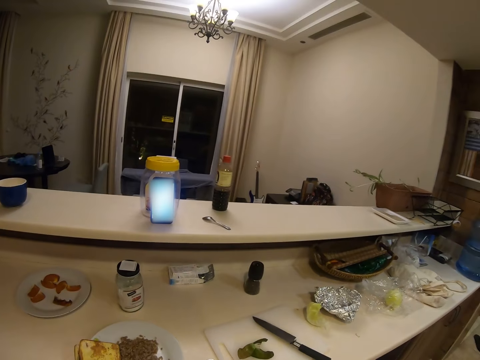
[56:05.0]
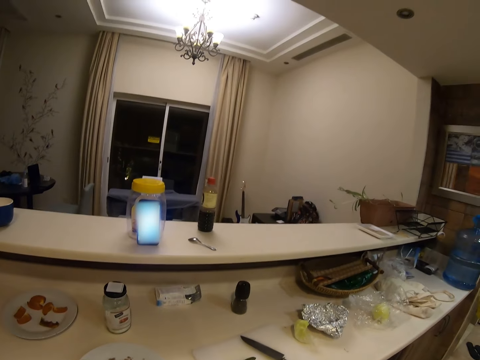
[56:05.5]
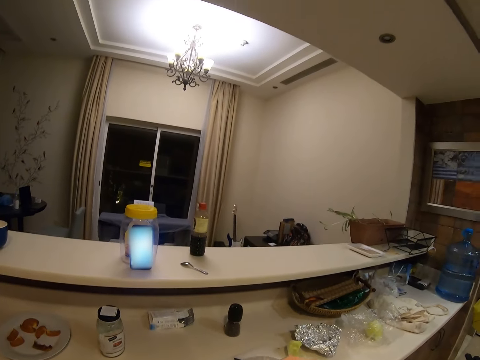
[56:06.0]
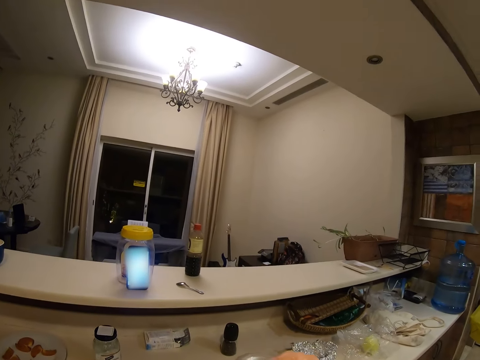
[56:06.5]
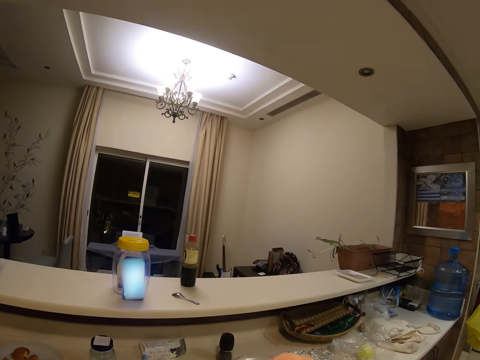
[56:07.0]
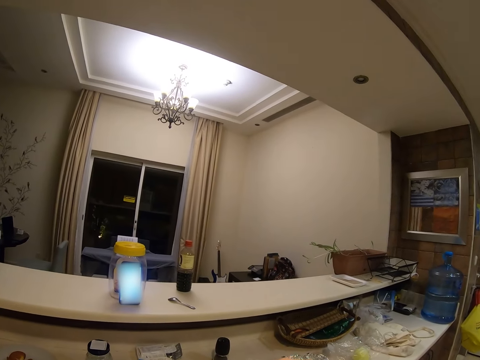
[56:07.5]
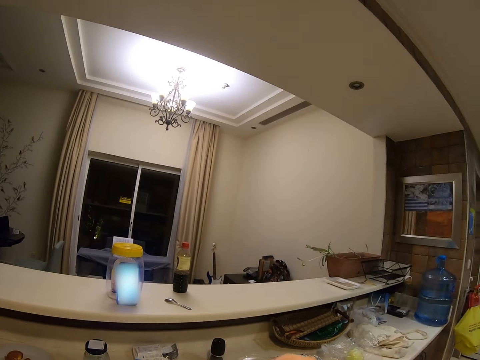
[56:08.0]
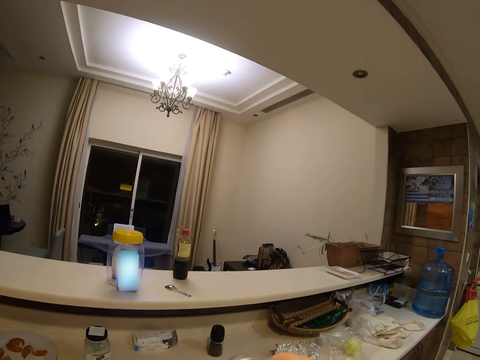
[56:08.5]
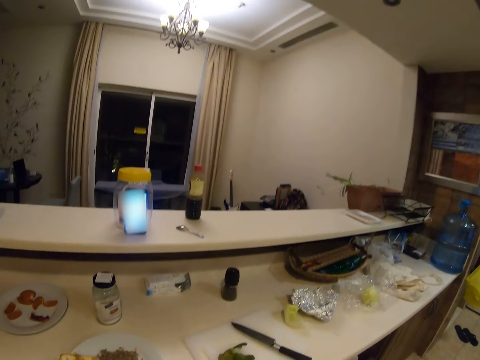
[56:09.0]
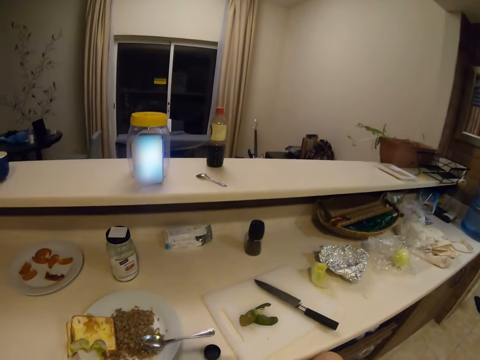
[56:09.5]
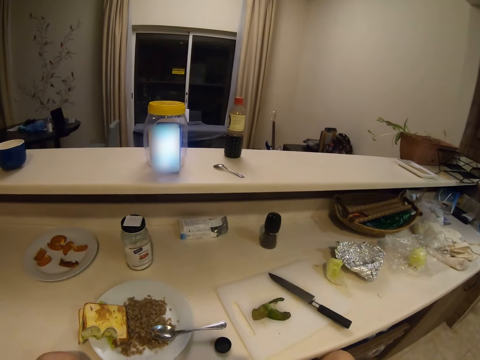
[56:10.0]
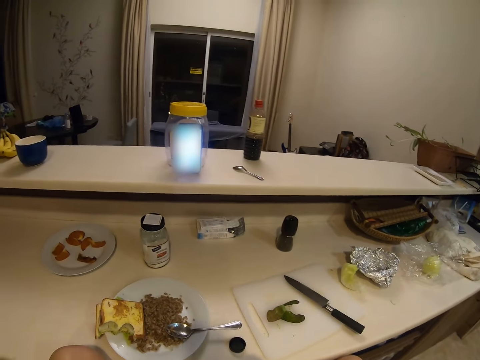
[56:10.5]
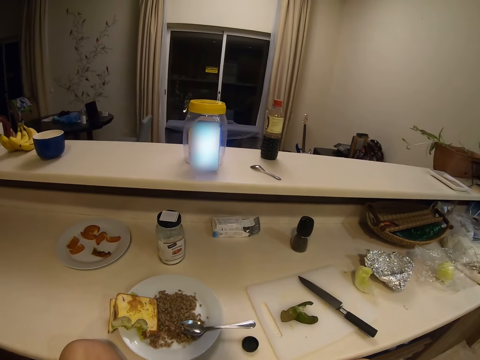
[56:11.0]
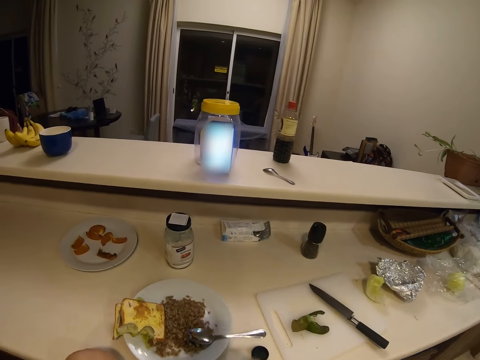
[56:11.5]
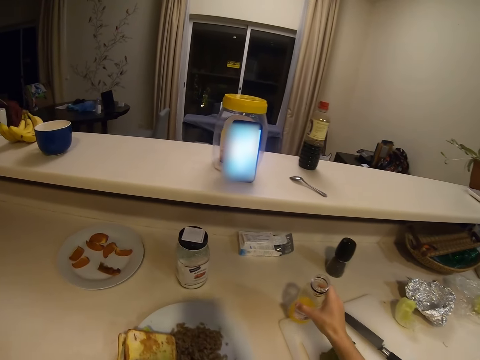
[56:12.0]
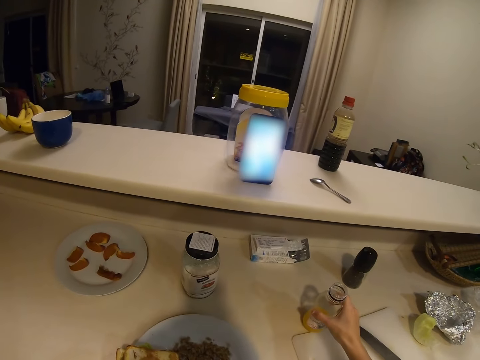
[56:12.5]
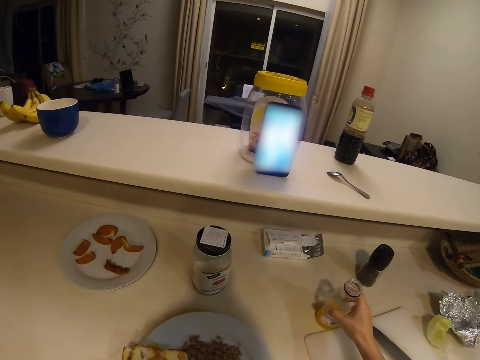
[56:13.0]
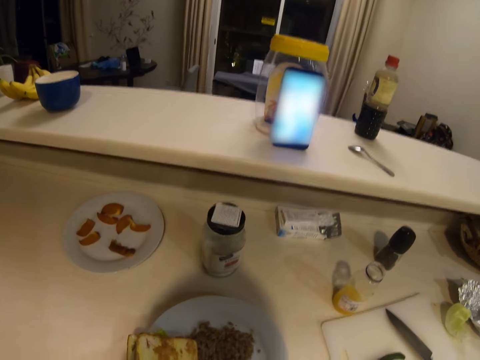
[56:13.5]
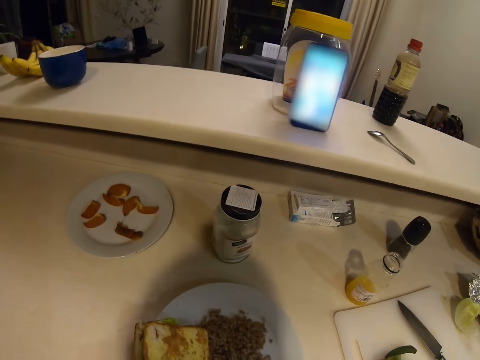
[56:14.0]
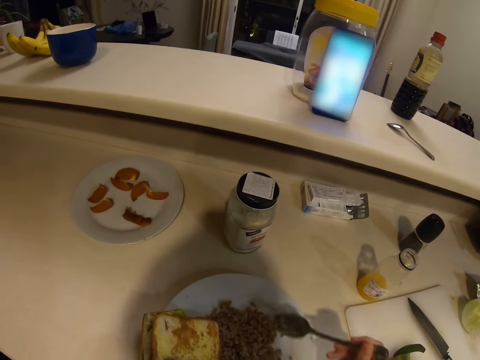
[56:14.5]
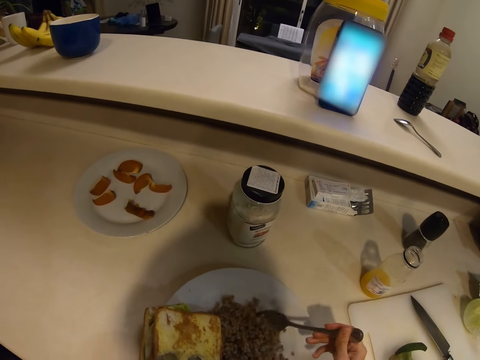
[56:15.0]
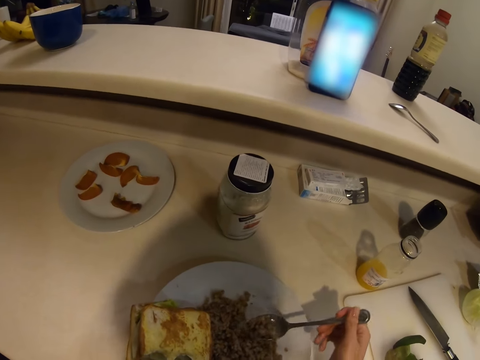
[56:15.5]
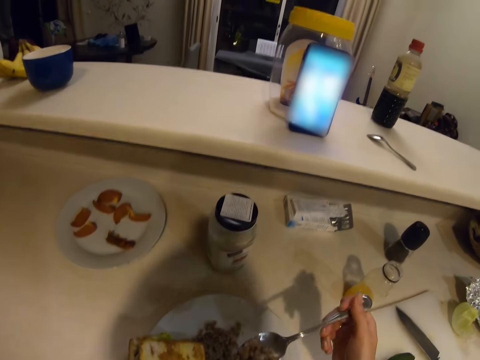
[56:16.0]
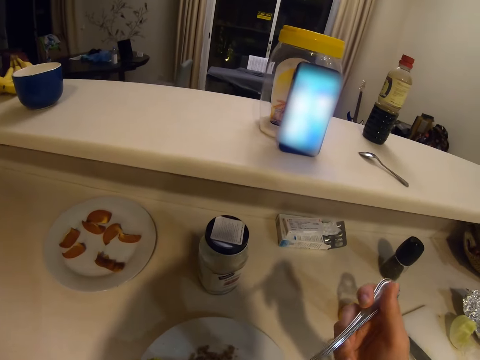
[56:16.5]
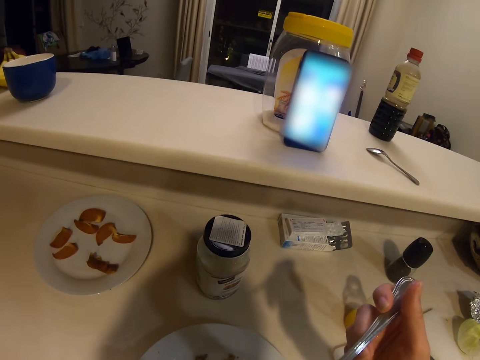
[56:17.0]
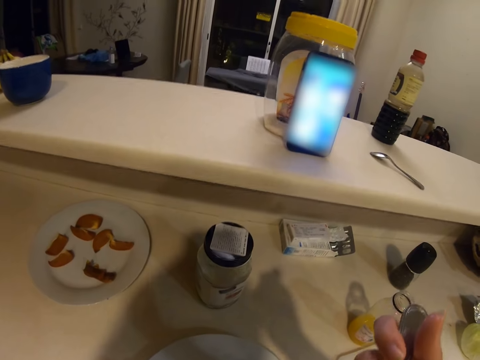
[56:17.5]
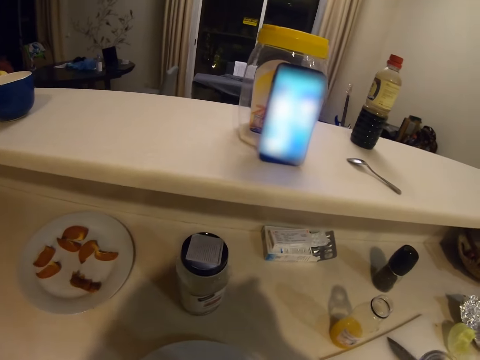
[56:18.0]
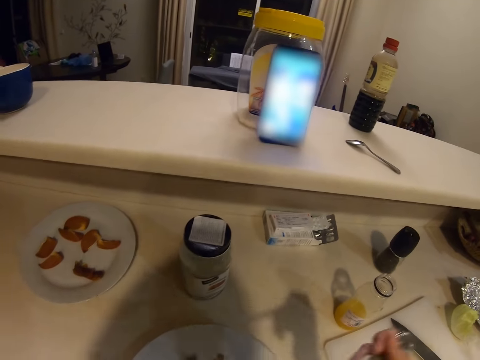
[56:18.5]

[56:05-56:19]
The camera wearer puts the bottle on the kitchen counter. They pick up a spoon. They eat a meal.

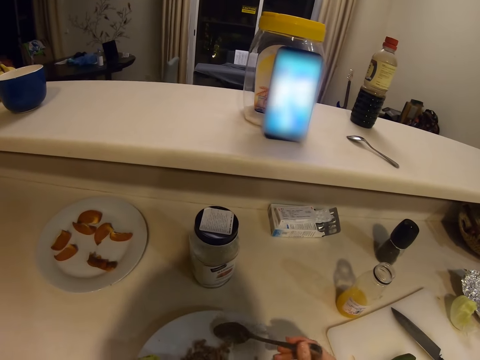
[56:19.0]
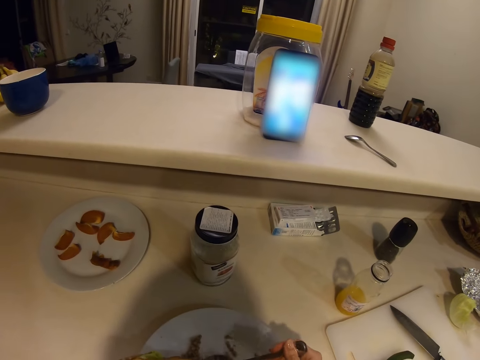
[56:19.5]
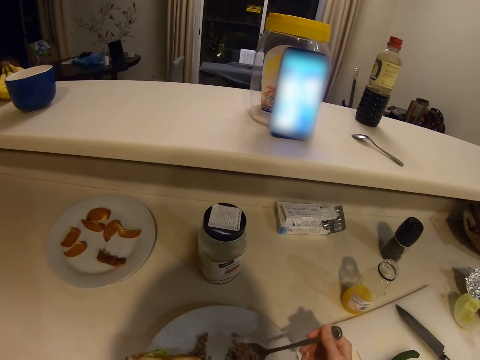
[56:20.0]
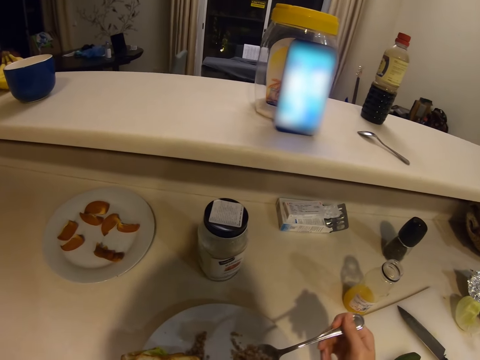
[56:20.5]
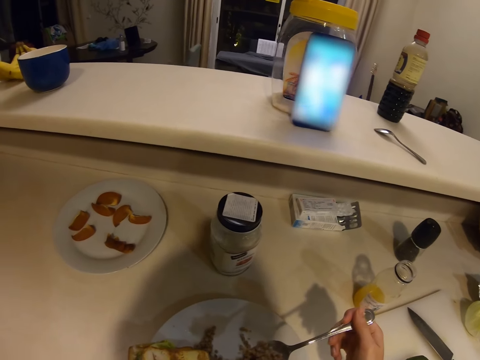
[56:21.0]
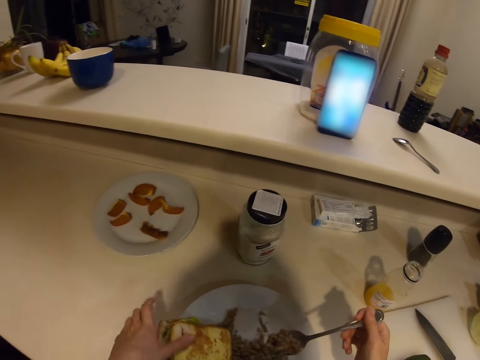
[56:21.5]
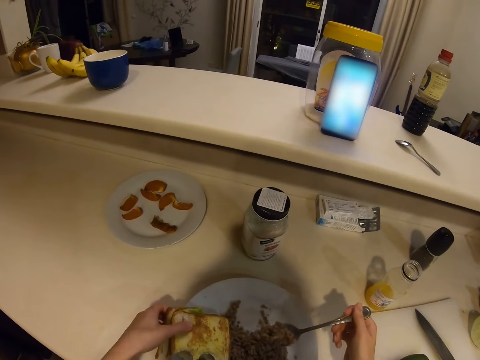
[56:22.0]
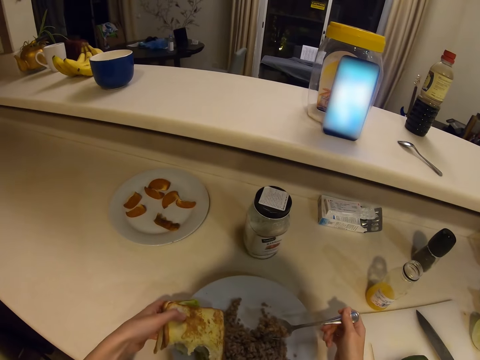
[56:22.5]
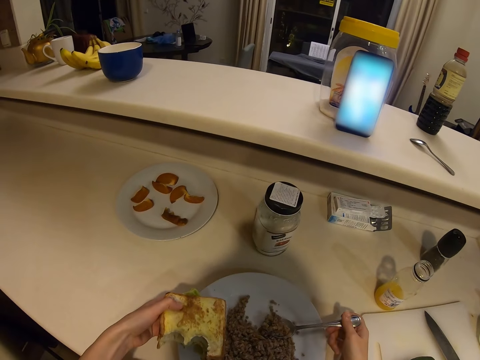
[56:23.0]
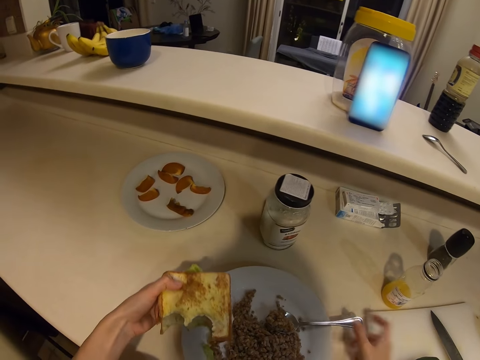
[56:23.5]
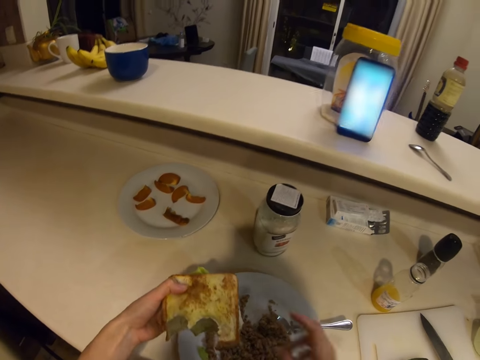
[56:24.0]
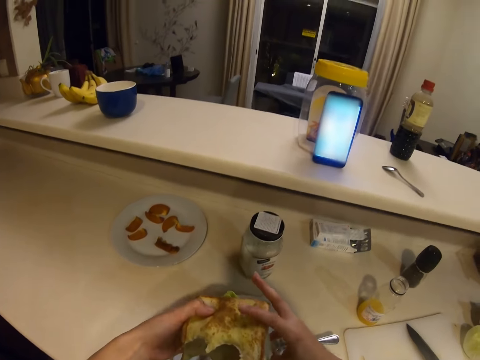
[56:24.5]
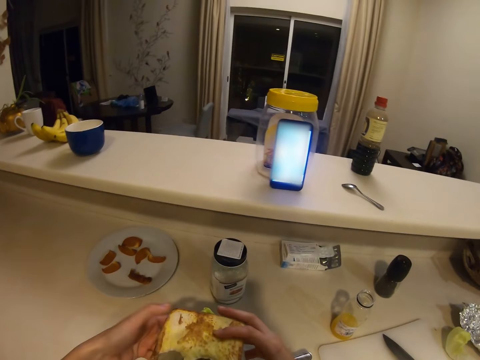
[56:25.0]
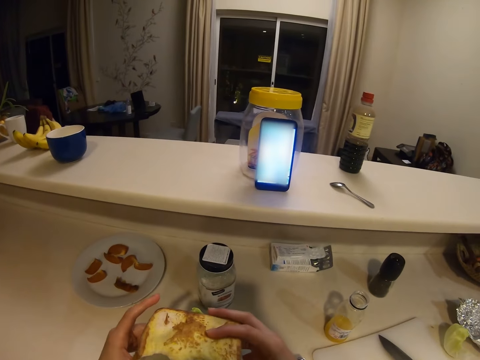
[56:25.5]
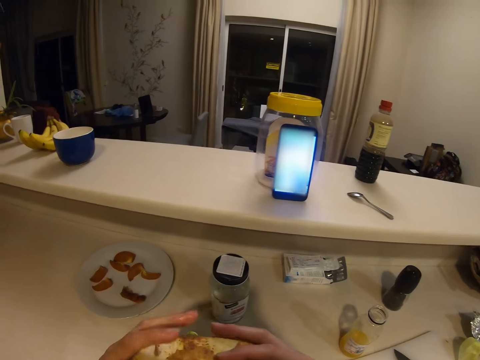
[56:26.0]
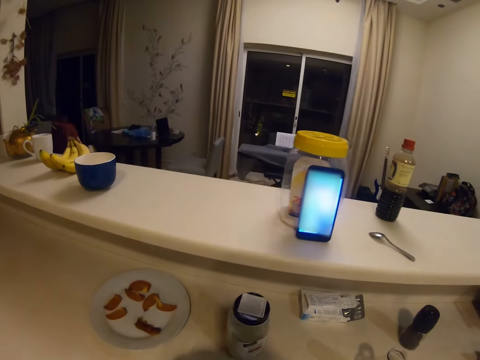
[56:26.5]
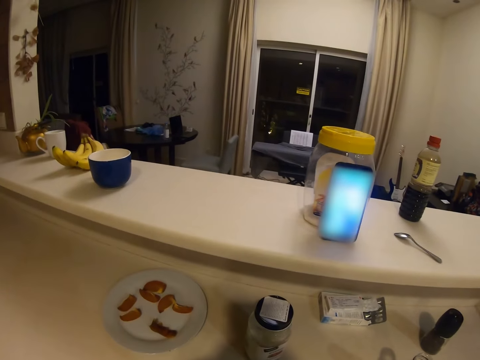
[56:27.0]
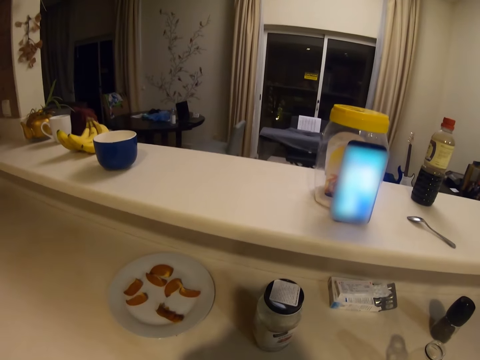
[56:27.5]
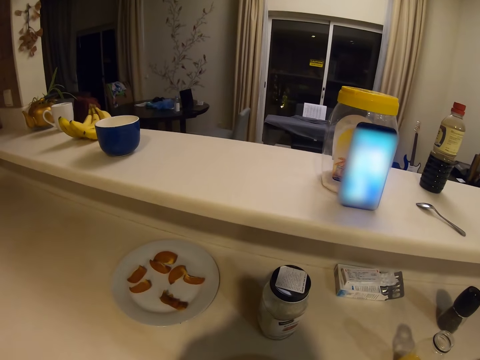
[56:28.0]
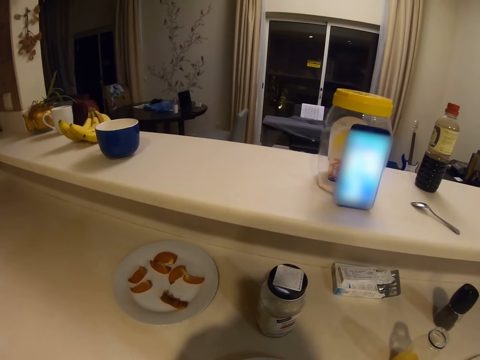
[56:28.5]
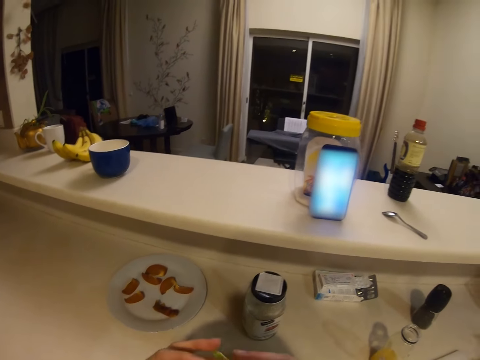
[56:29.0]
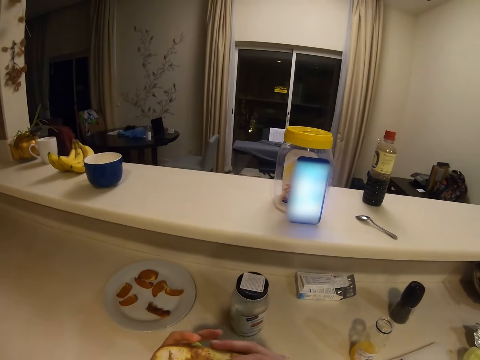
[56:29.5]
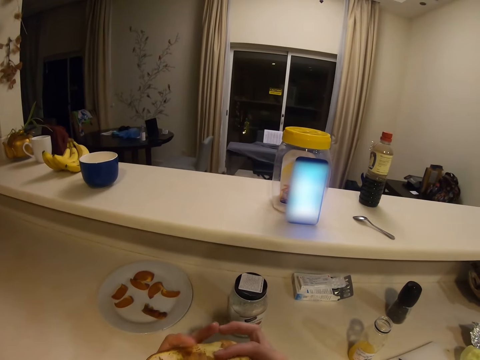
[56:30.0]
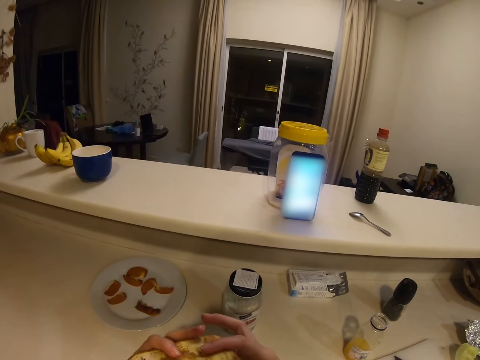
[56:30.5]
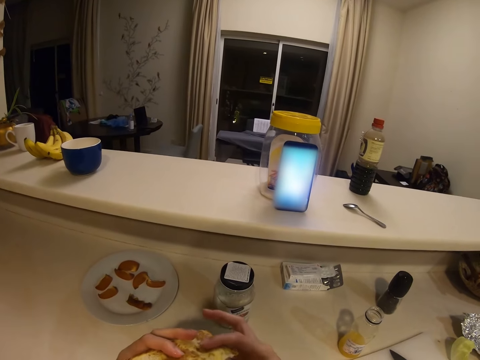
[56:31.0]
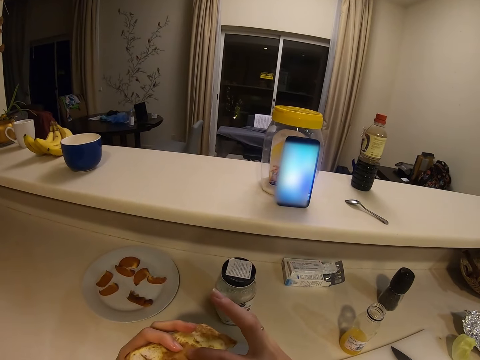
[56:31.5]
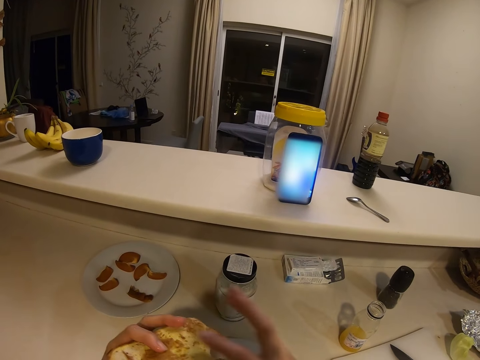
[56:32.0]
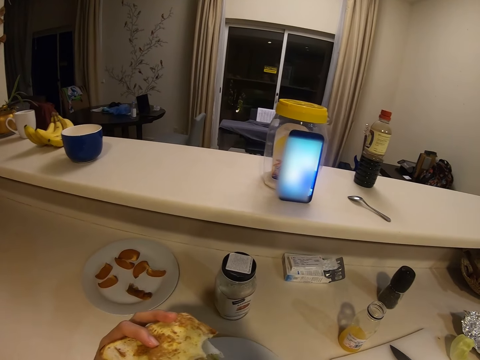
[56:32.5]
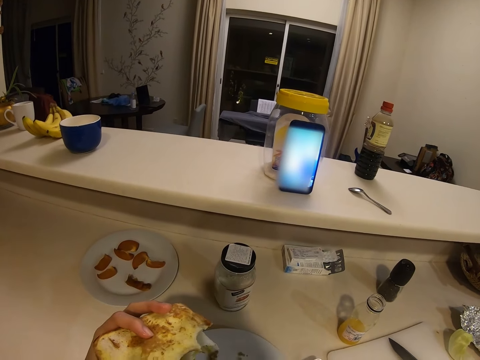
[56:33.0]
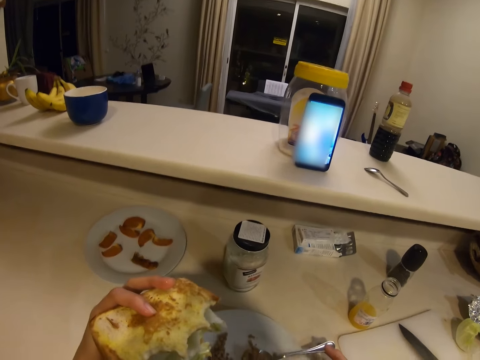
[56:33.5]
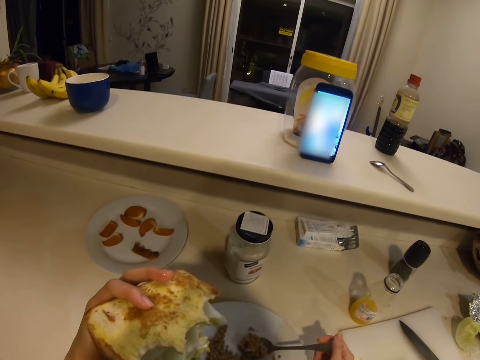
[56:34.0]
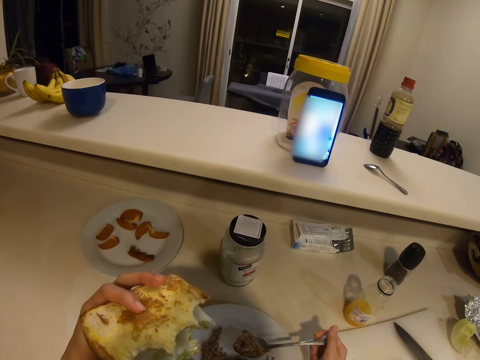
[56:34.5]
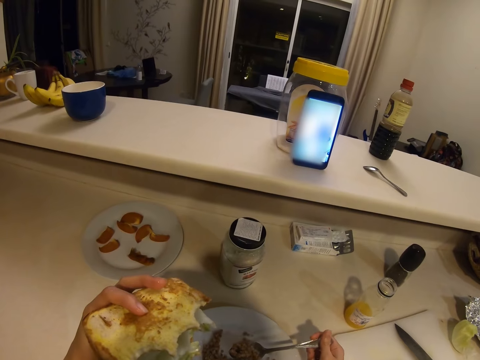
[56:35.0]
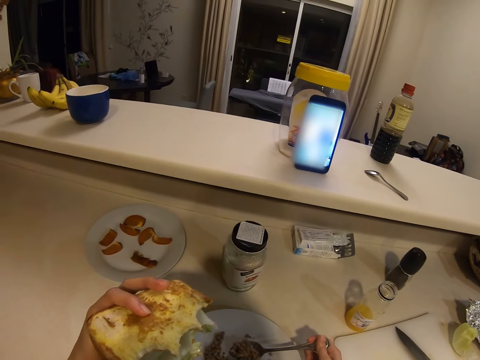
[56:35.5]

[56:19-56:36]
The camera wearer focuses on the phone. They eat. They take bread. They eat a sandwich.
